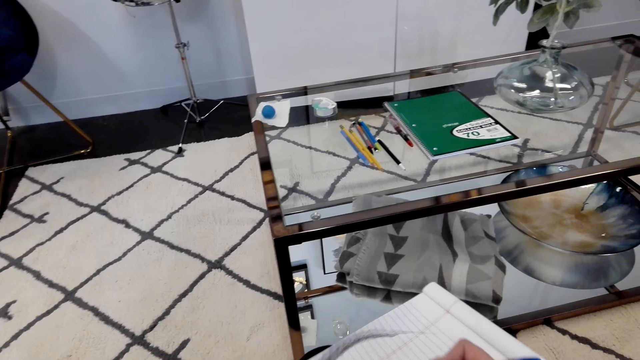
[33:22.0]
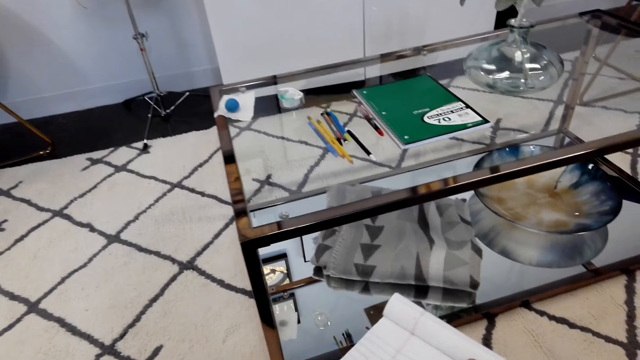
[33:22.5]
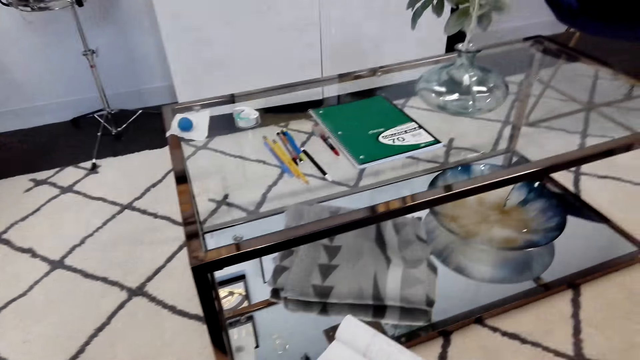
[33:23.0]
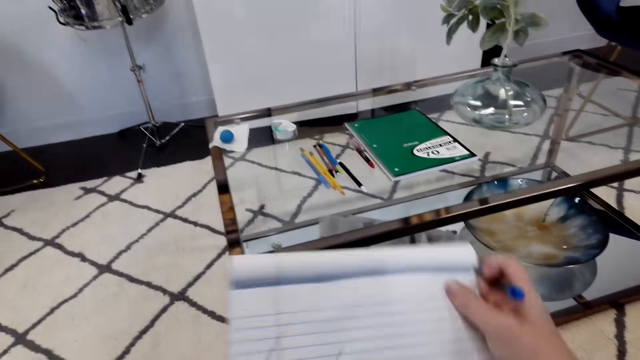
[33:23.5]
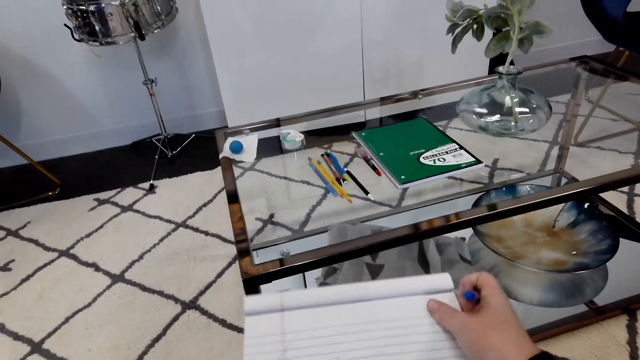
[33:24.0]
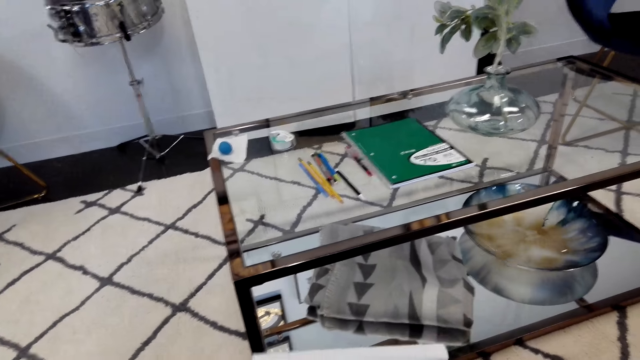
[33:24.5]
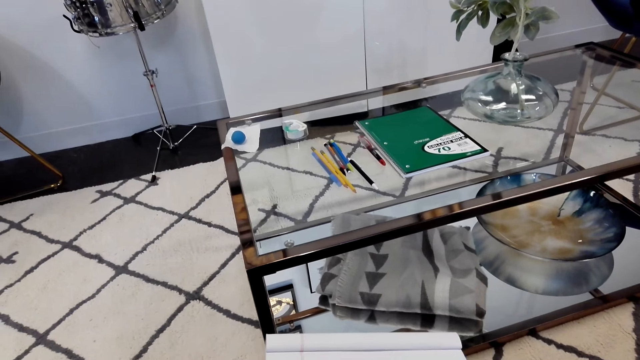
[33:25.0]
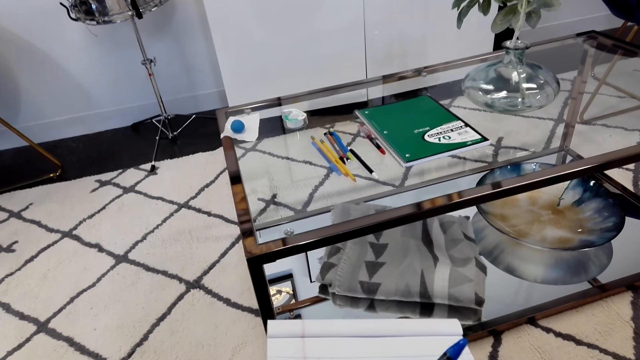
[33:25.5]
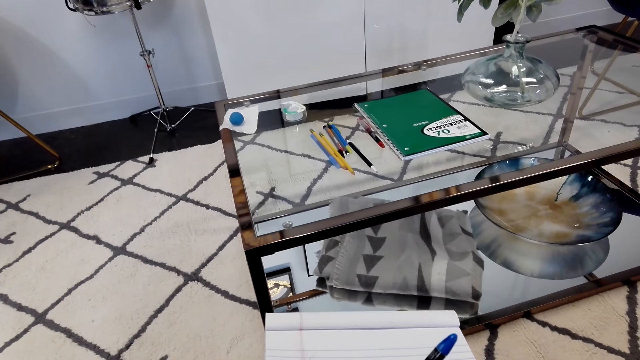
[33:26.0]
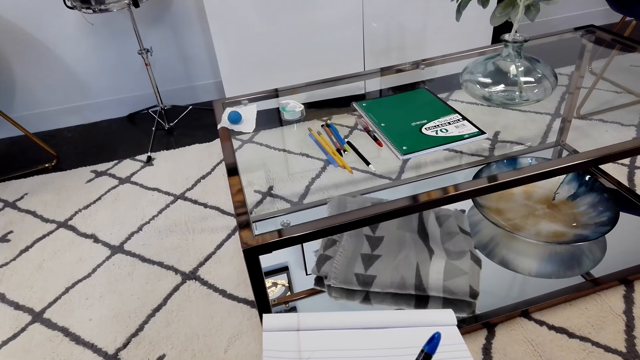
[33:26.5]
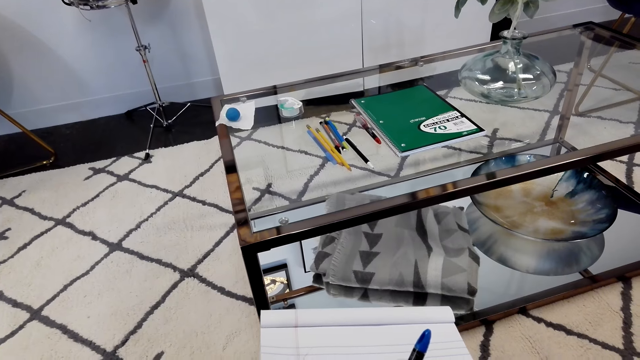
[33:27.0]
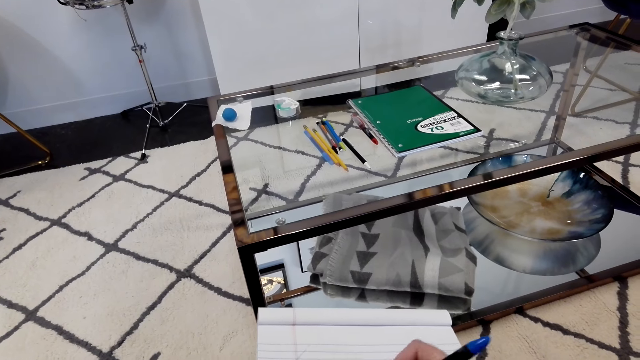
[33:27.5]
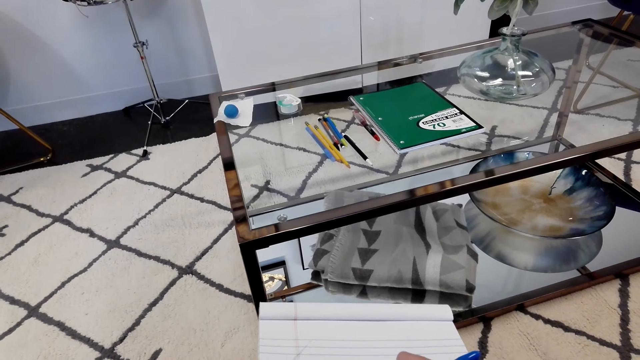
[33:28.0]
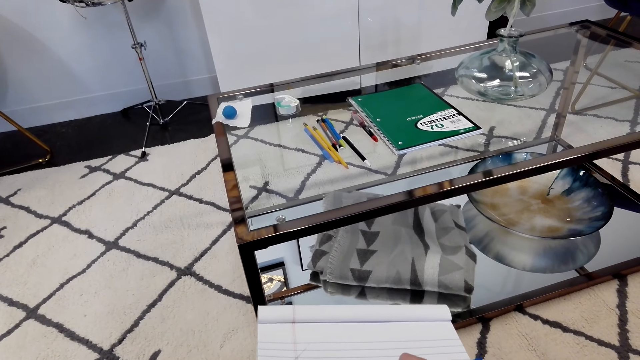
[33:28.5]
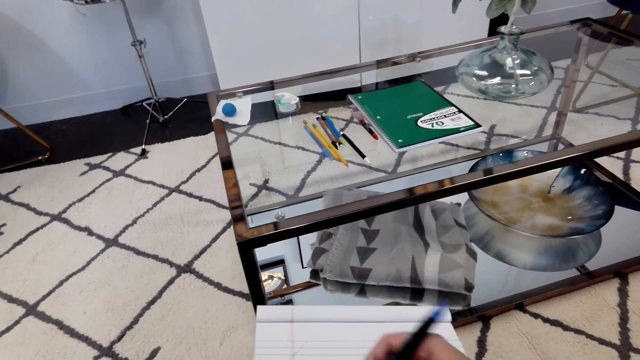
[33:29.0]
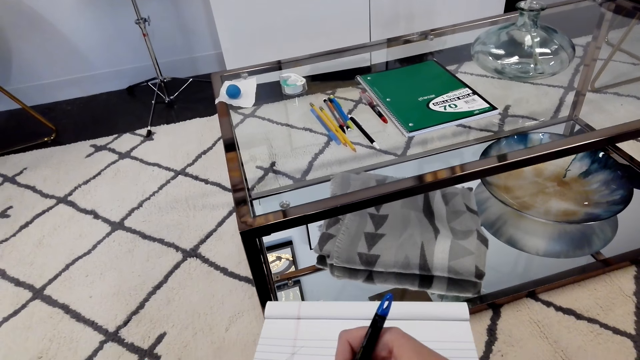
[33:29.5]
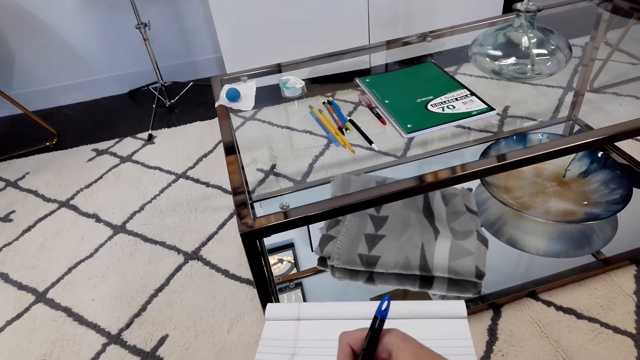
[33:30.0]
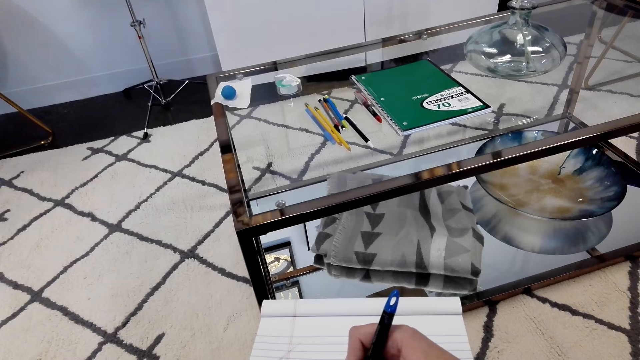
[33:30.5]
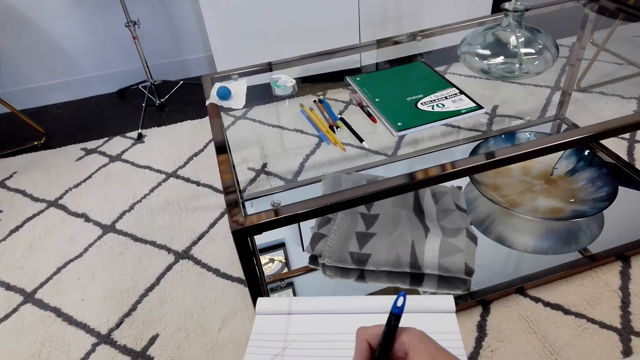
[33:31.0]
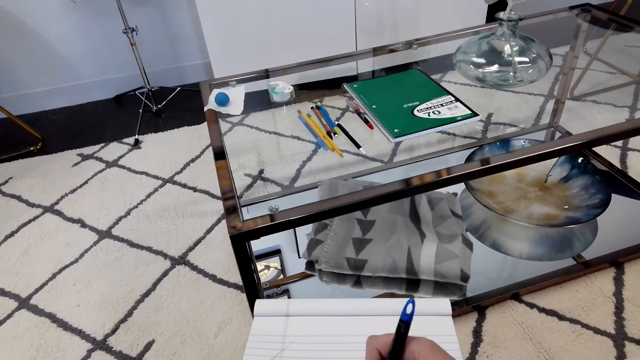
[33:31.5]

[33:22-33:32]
The camera wearer lifts a book. They adjust the book. They drop the book. They draw a sketch on the book.

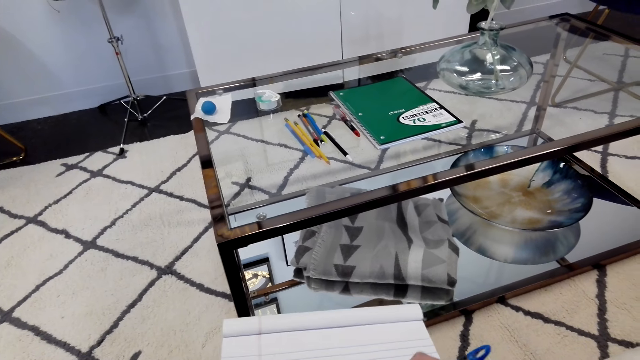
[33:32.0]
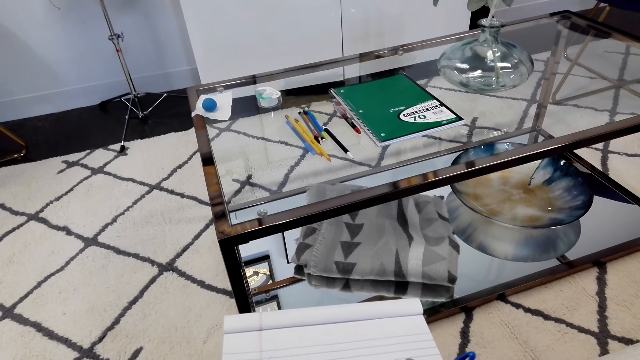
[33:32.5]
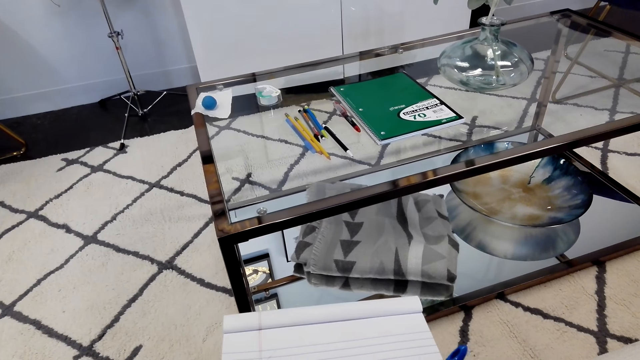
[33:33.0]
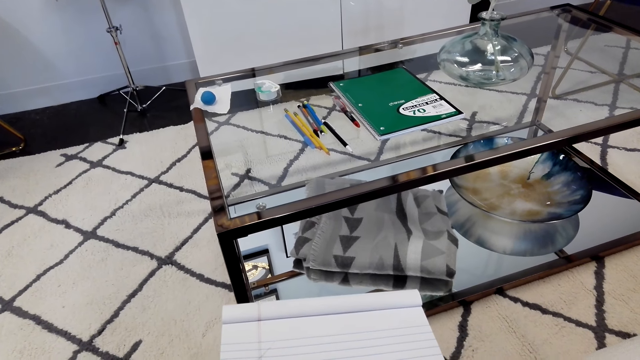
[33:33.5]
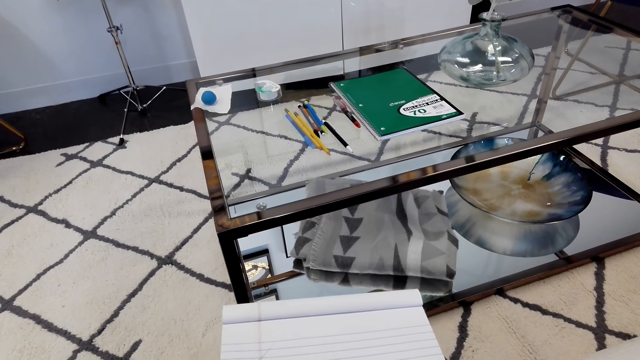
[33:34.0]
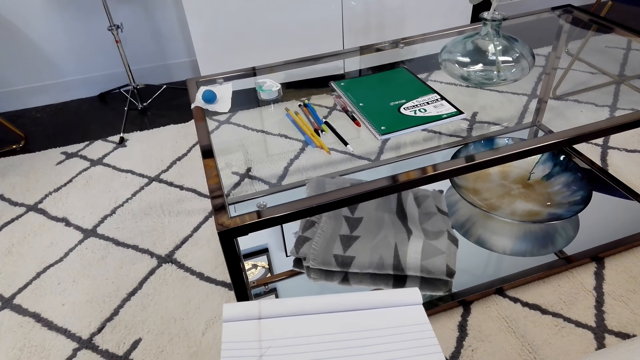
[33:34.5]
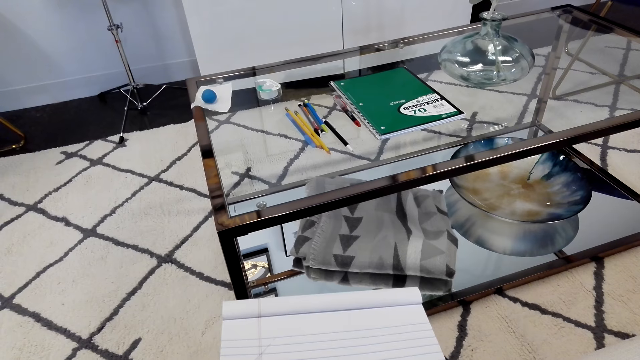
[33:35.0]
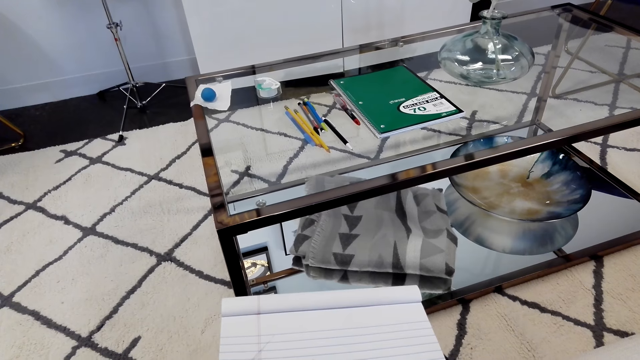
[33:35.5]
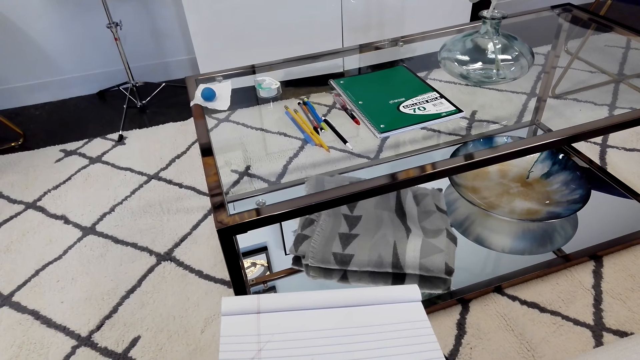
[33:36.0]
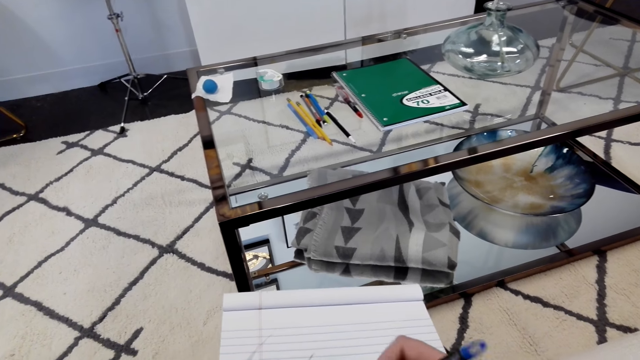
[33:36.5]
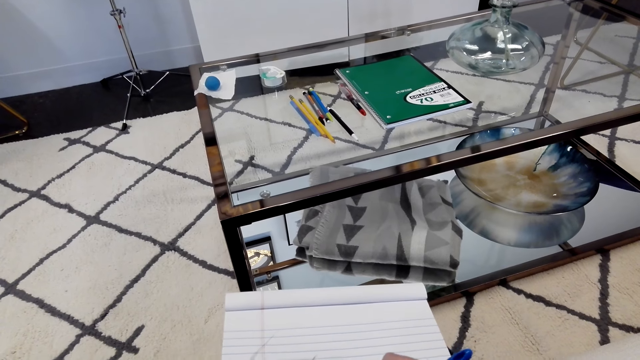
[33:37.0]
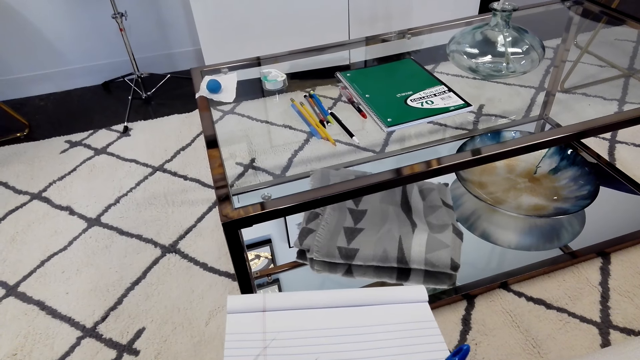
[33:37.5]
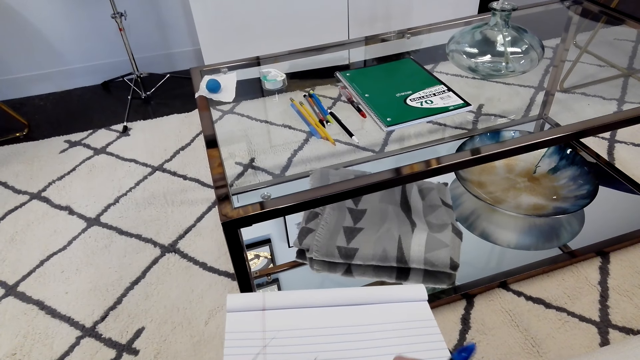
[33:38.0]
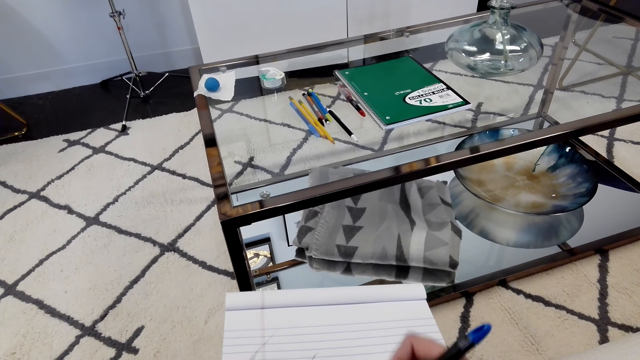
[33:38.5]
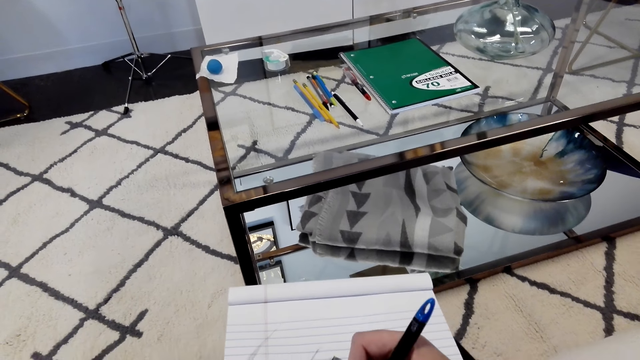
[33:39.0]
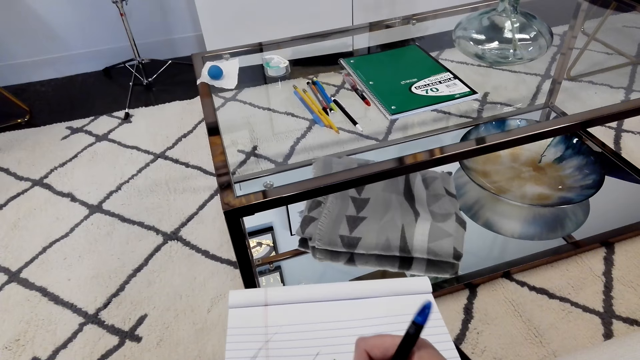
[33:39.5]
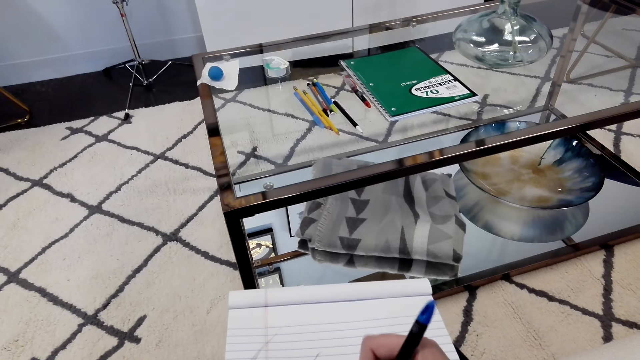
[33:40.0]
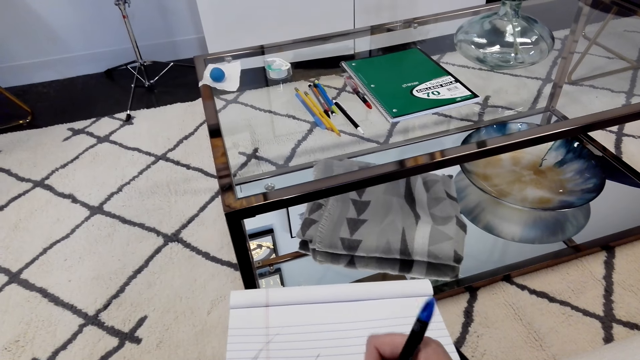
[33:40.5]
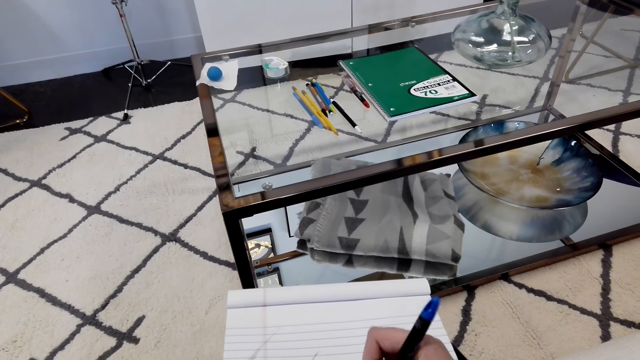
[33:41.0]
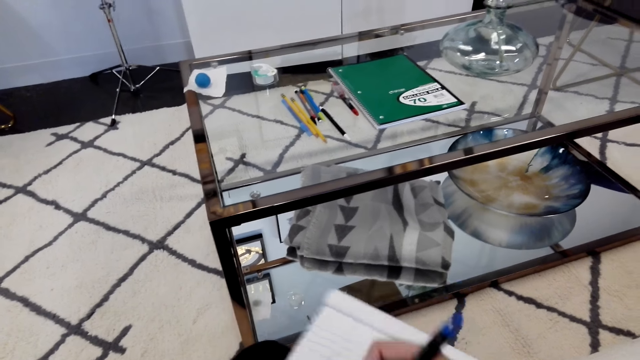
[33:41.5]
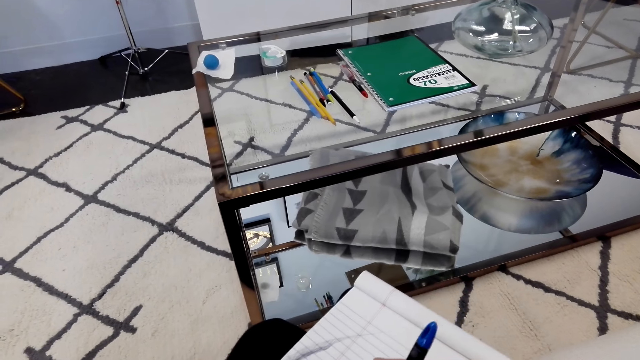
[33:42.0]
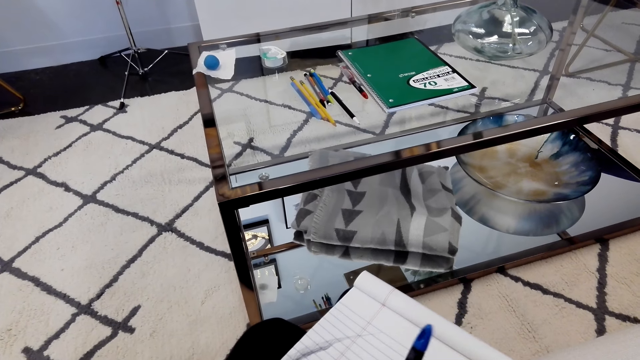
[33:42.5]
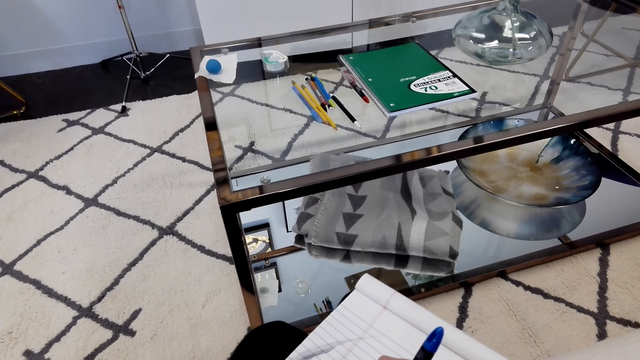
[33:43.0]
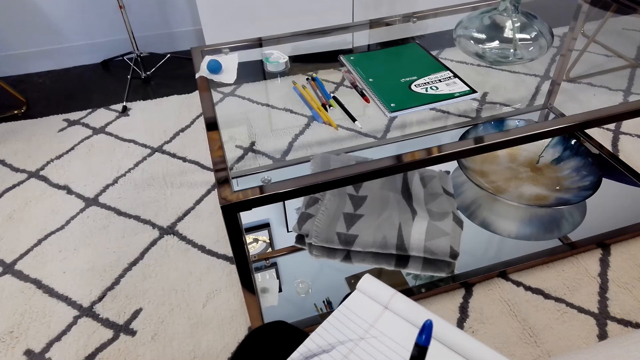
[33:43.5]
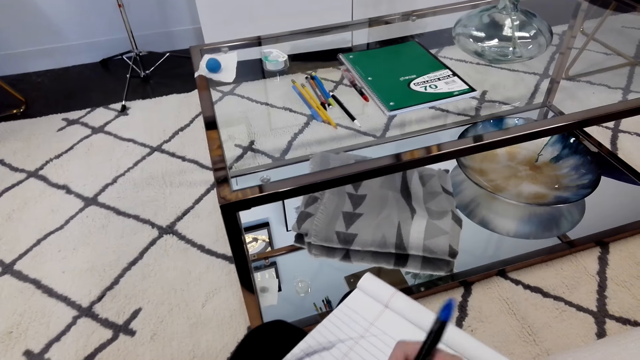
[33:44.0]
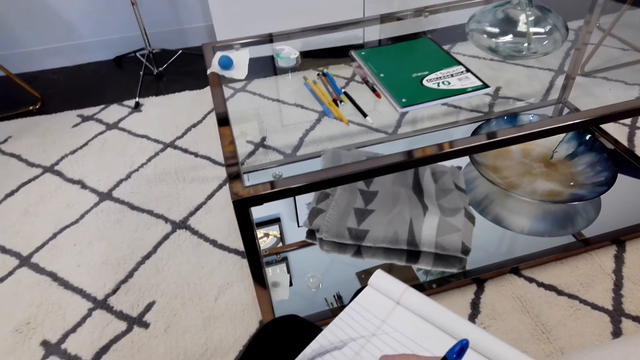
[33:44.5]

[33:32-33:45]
The camera wearer converses with a woman. They draw a sketch.
